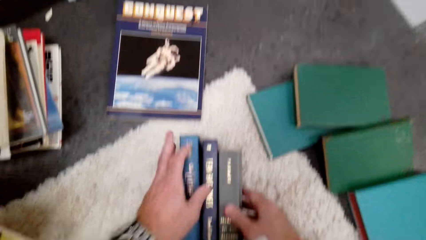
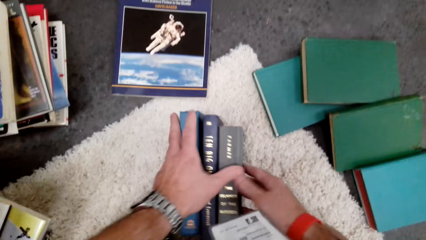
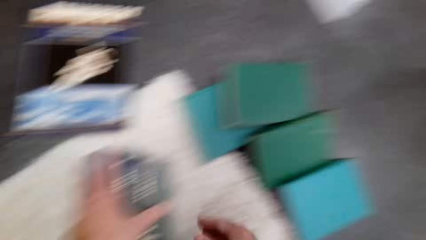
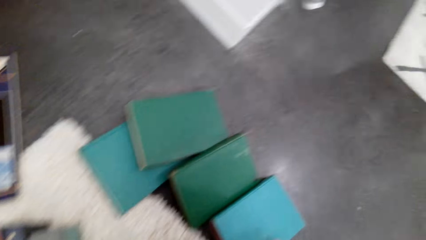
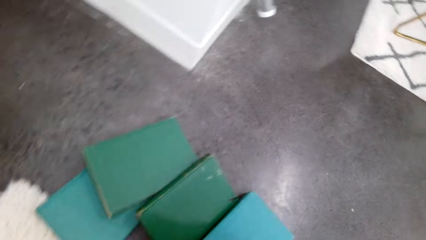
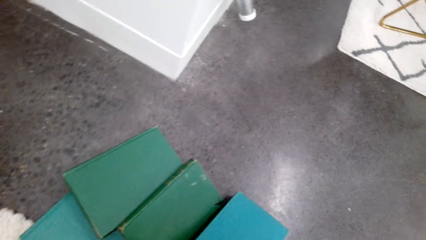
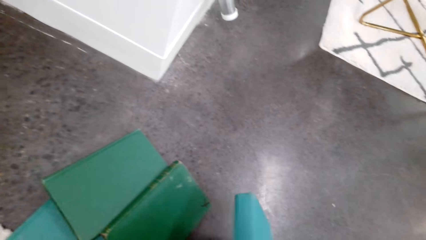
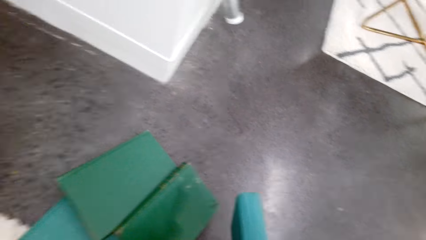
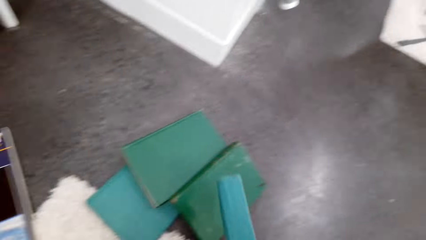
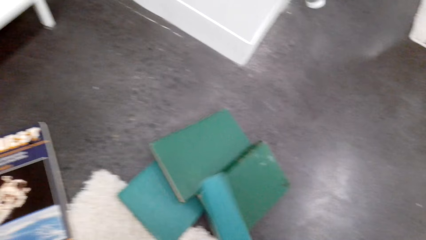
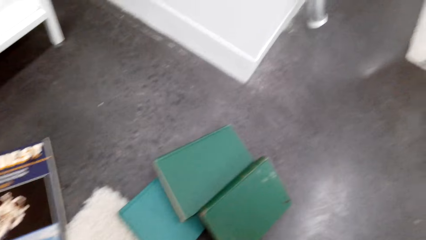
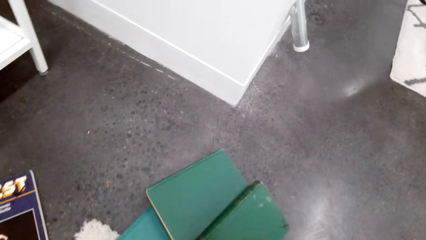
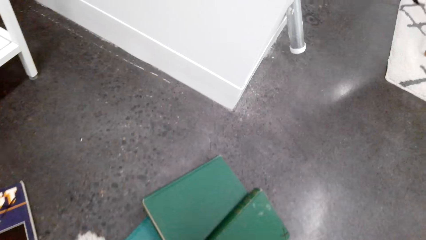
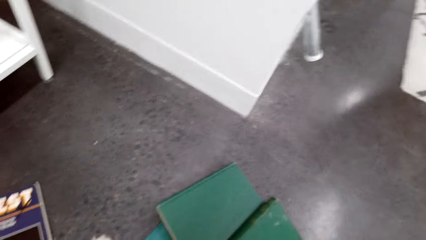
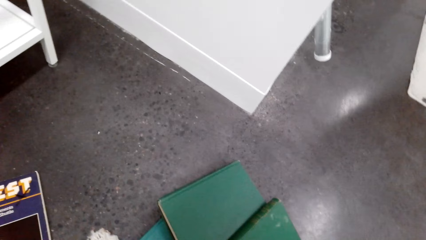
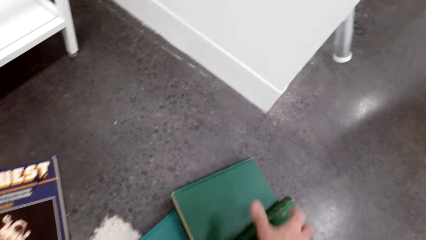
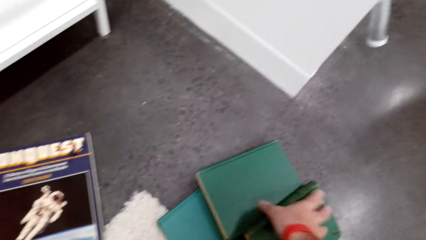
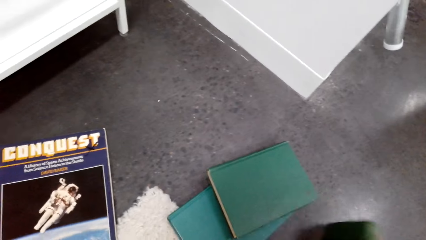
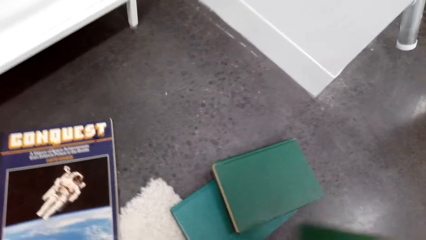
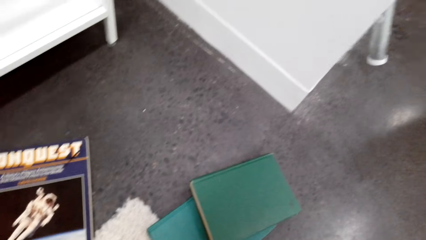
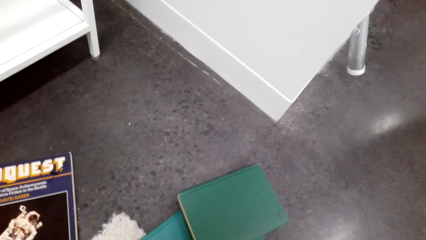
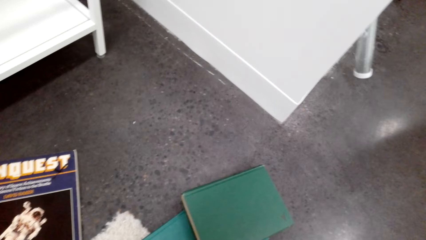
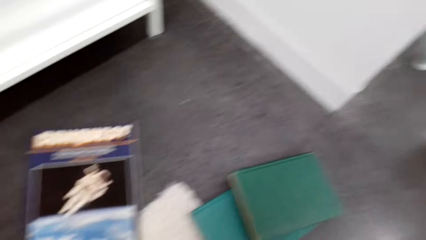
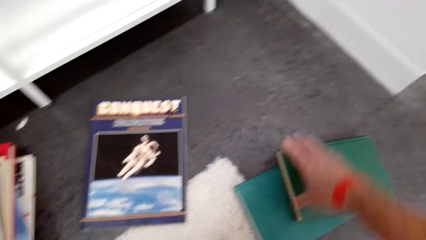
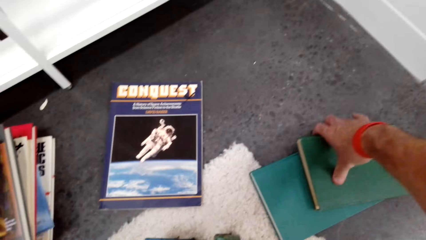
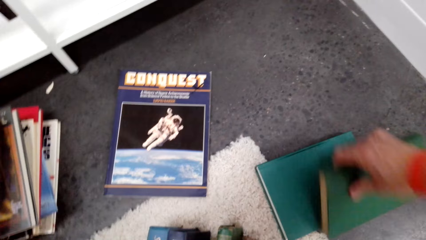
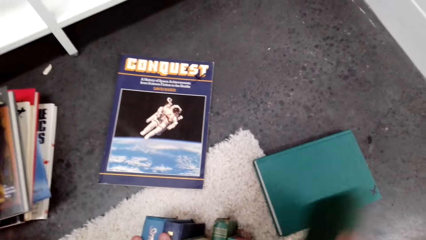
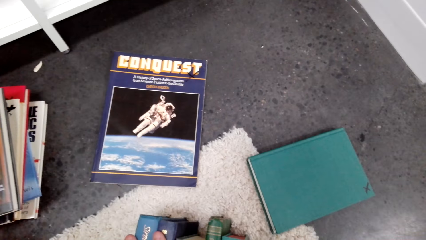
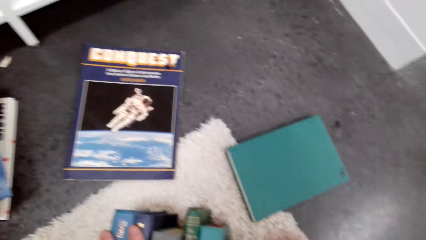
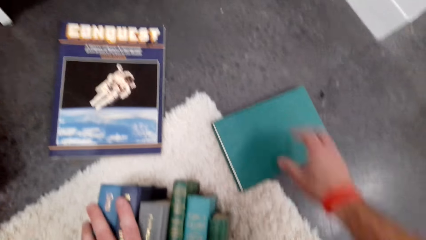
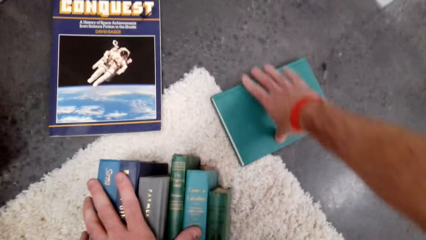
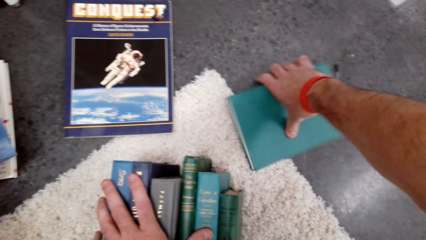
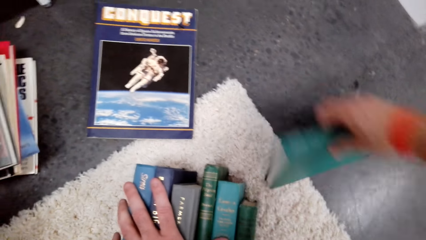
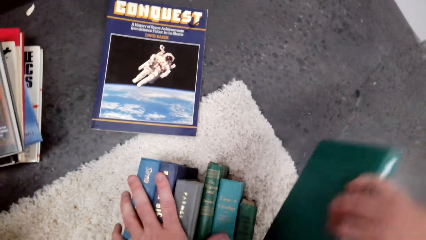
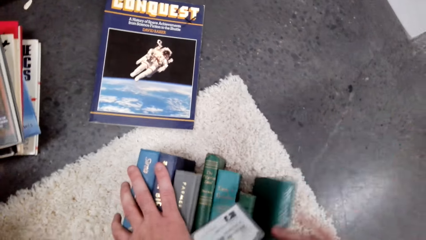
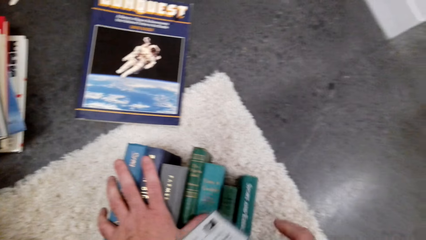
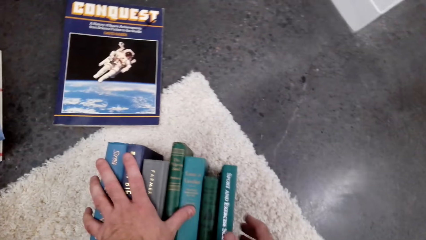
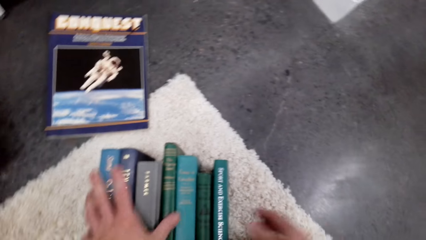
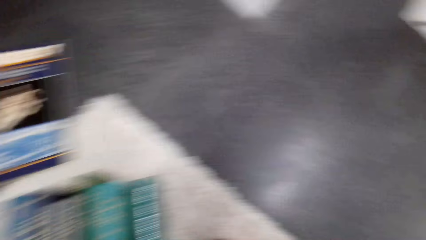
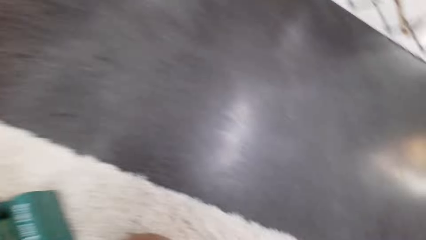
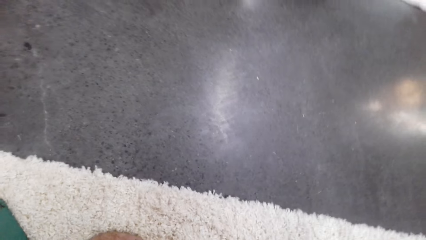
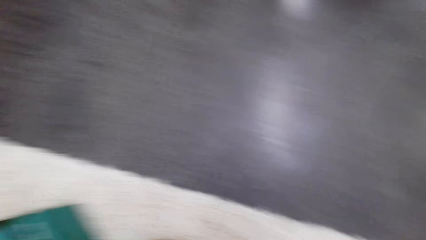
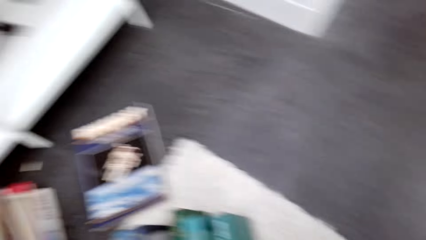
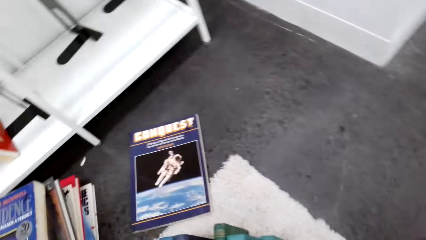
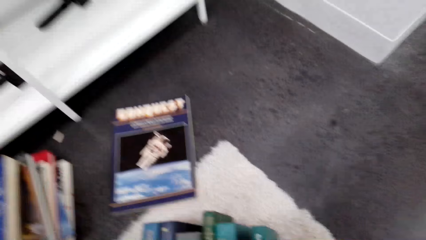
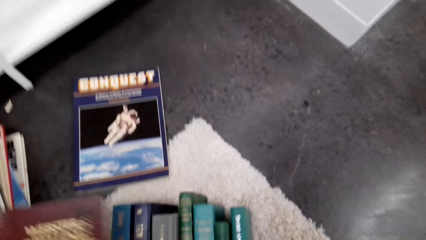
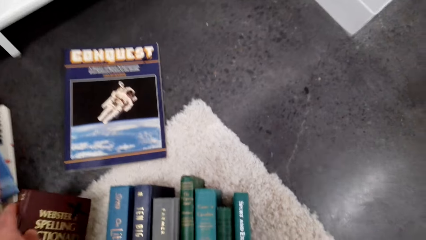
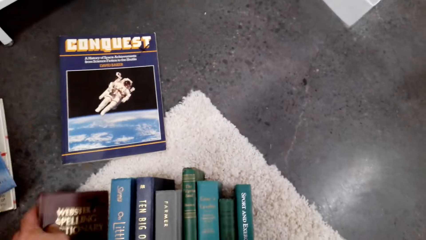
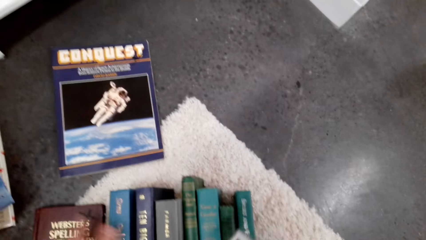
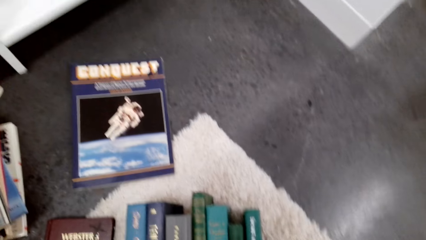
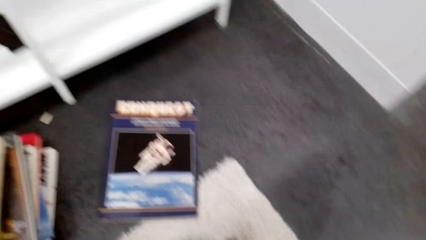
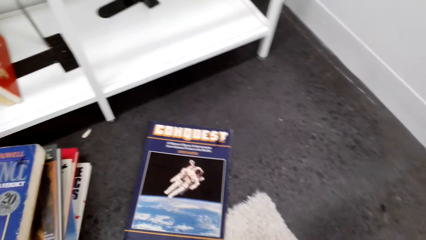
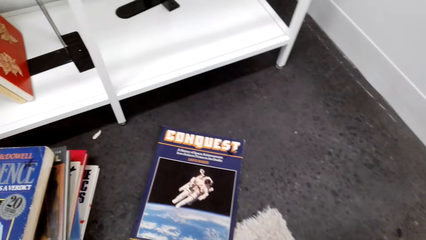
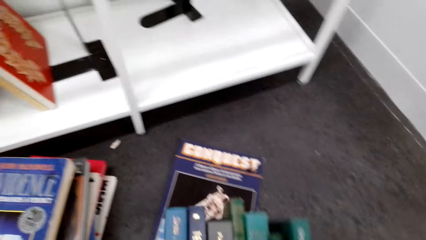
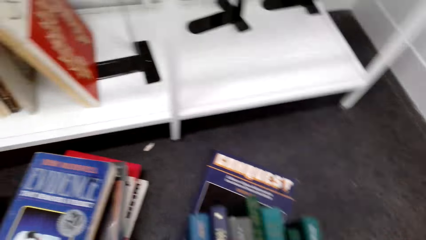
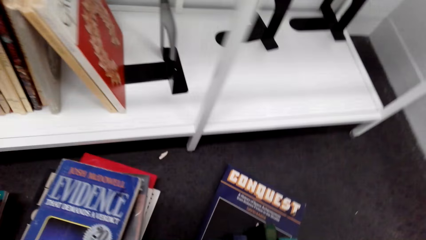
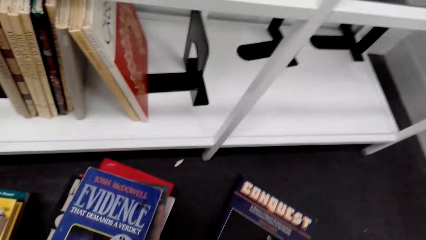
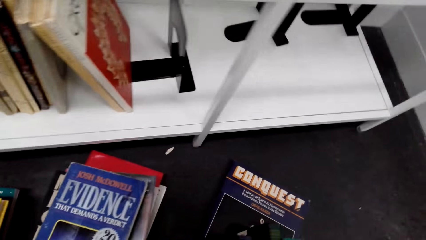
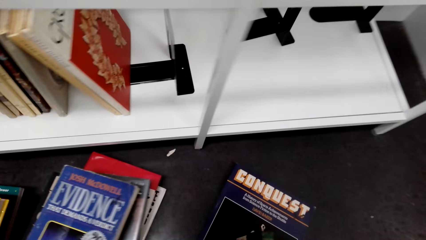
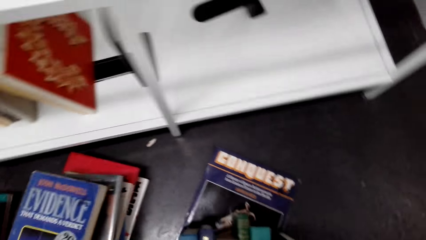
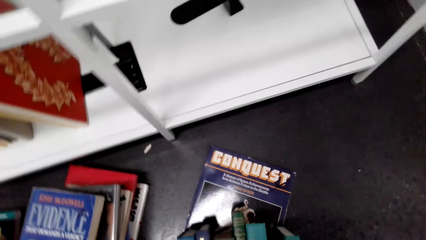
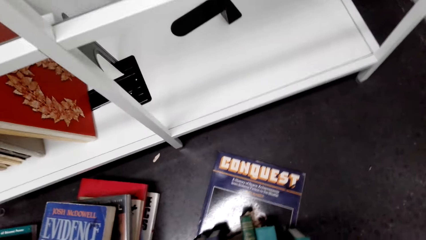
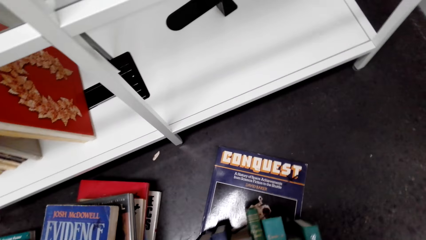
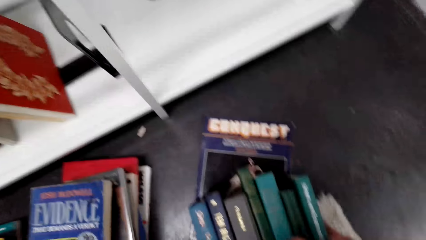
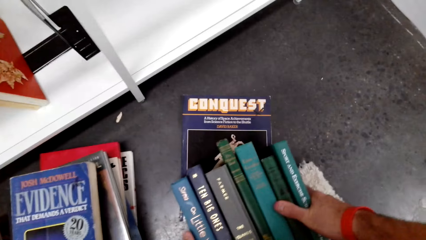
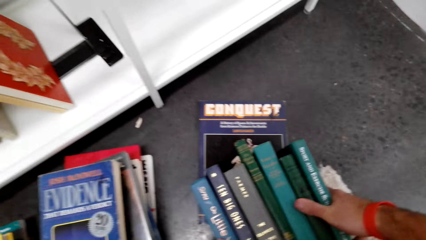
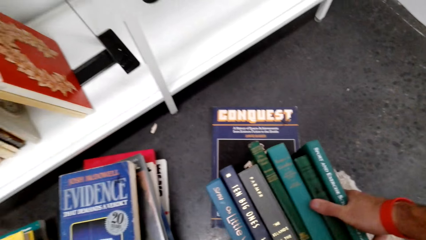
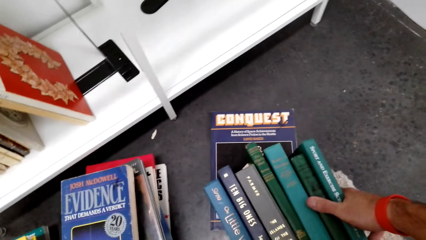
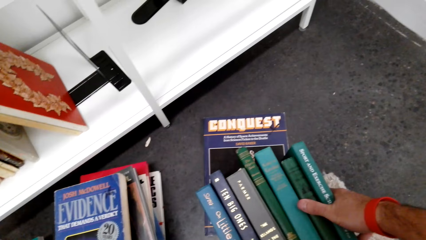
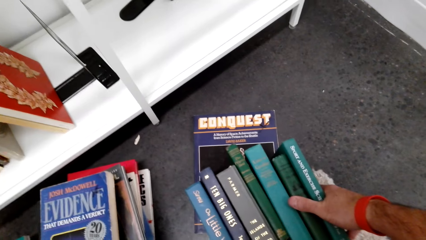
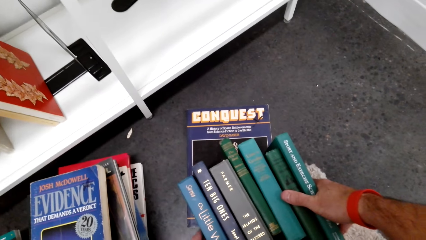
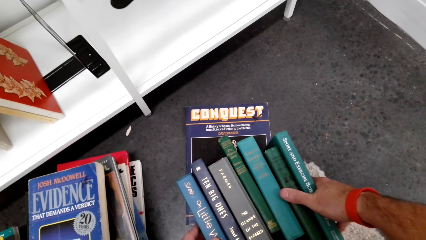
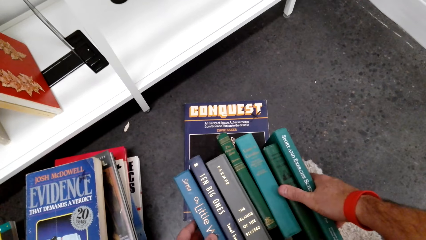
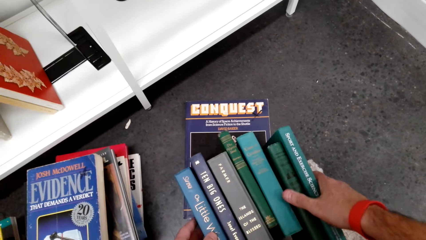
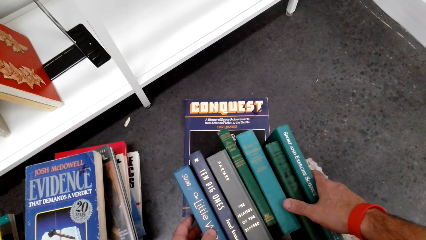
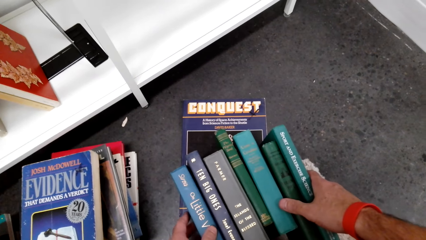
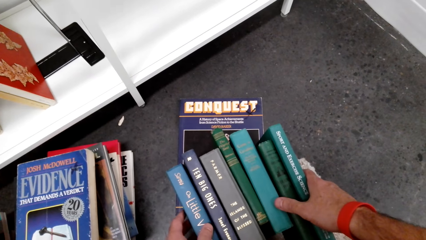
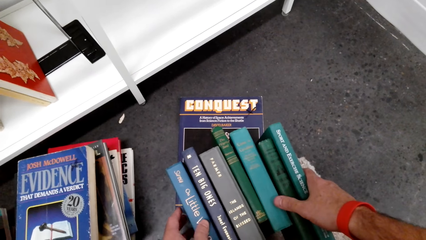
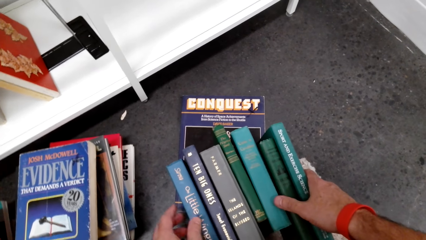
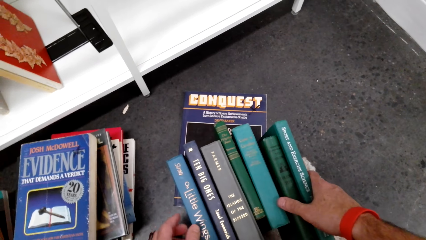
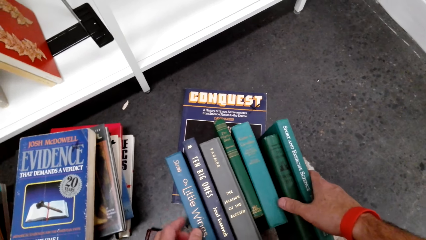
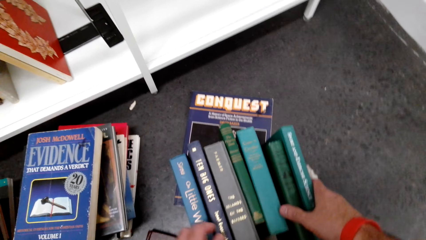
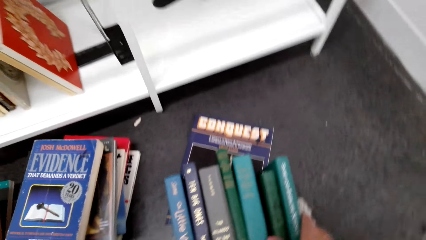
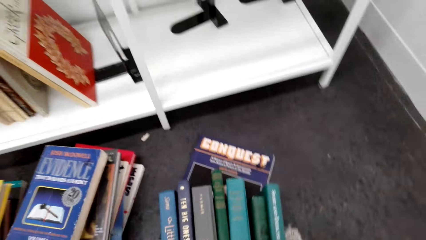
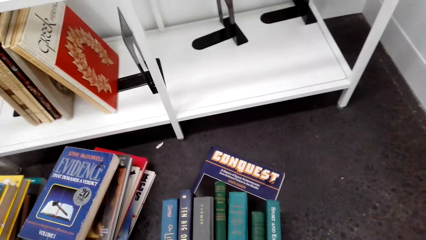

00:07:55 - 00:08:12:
The camera wearer lifts a book. They put the books down. They lift the book. They put the books down. They lift the book. They put the books down. They lift the book. They put the books down. They look aside. They put the books on a book.
